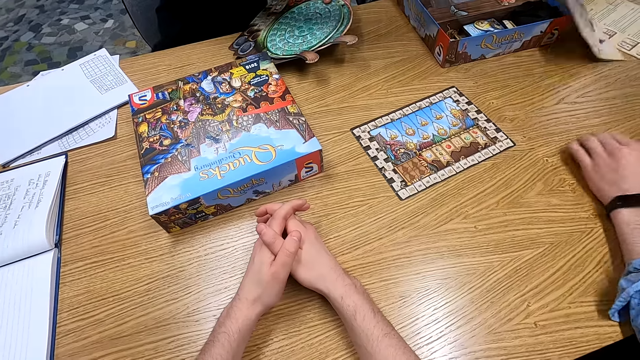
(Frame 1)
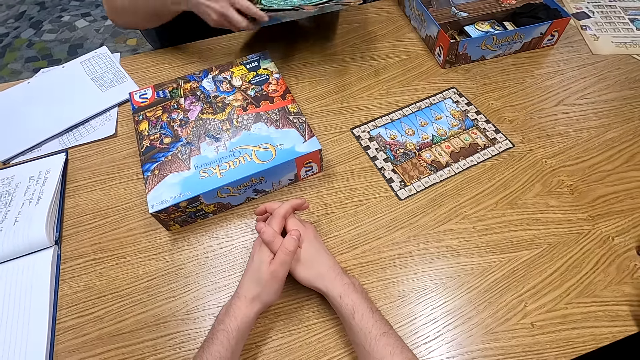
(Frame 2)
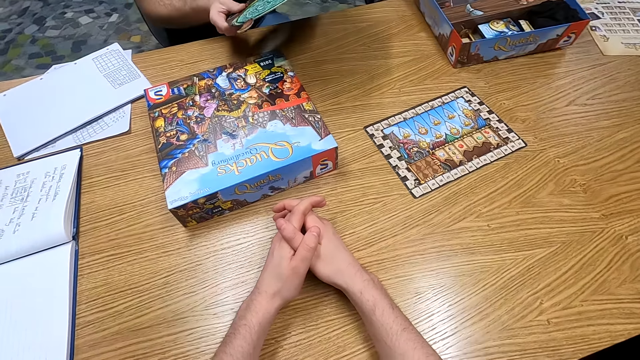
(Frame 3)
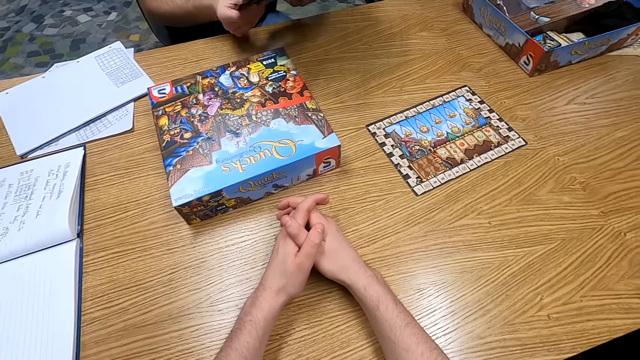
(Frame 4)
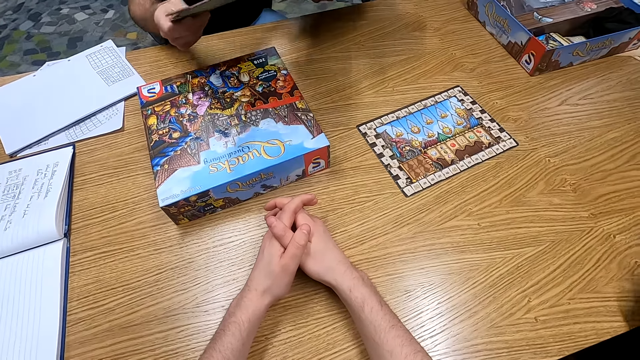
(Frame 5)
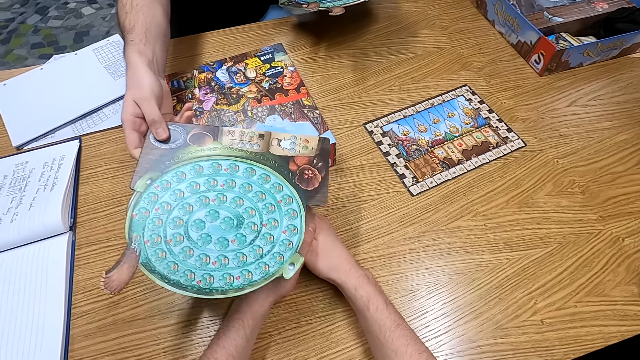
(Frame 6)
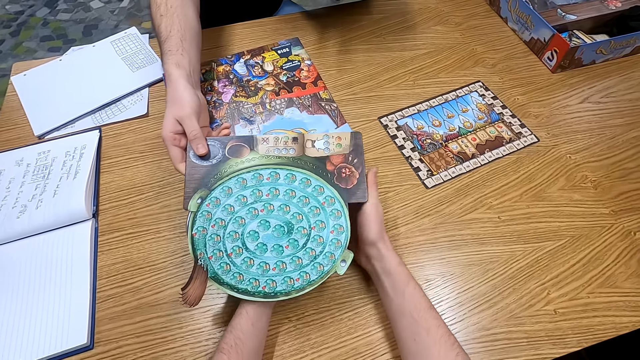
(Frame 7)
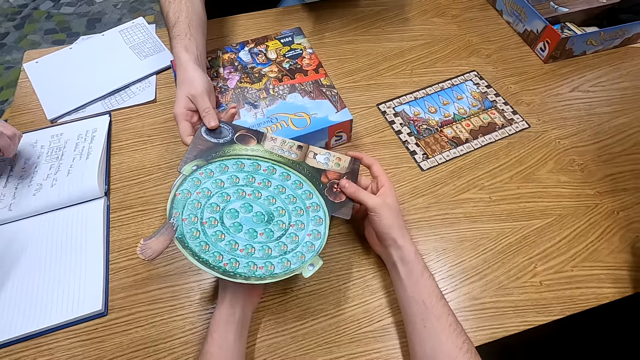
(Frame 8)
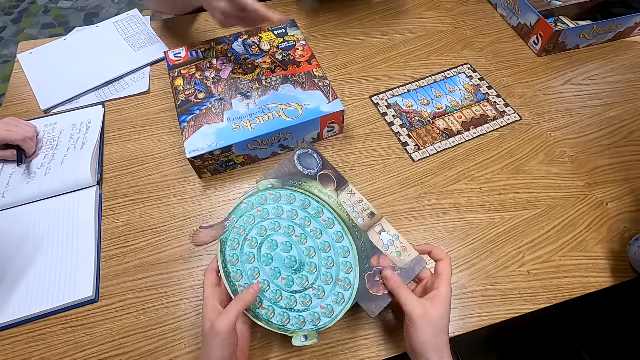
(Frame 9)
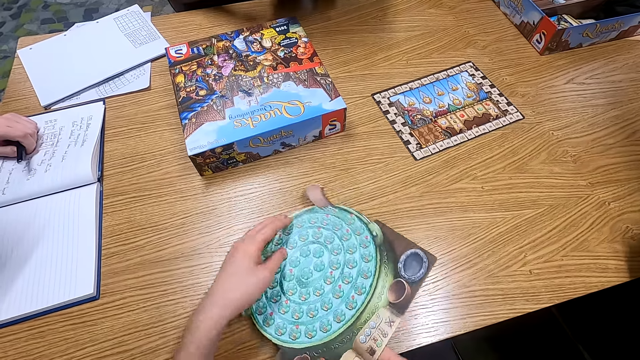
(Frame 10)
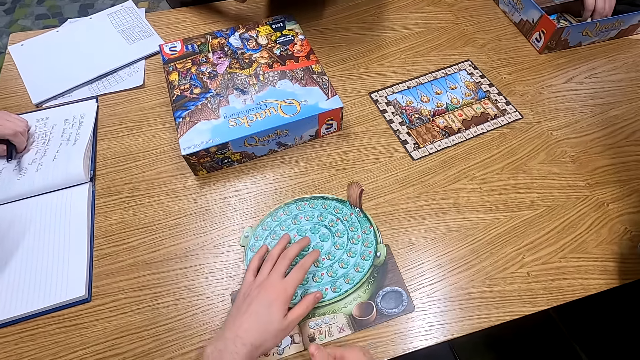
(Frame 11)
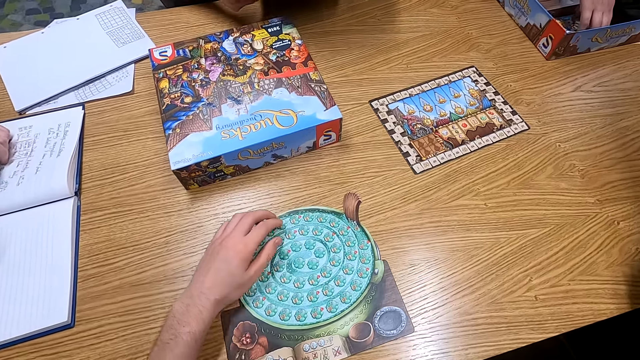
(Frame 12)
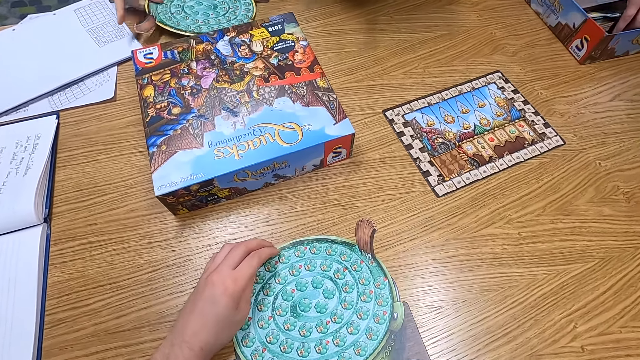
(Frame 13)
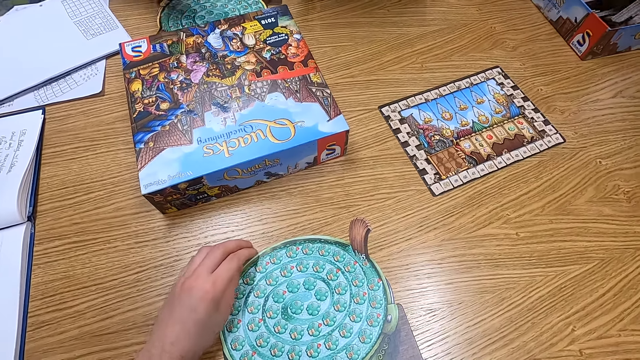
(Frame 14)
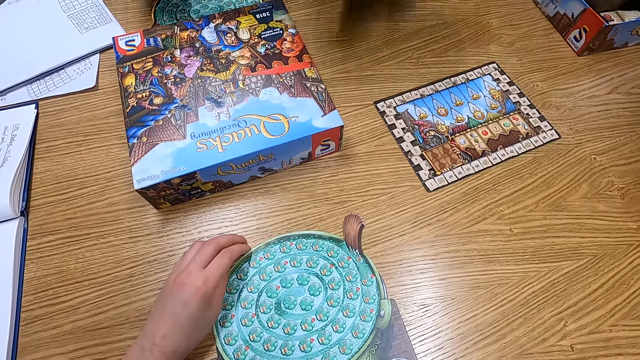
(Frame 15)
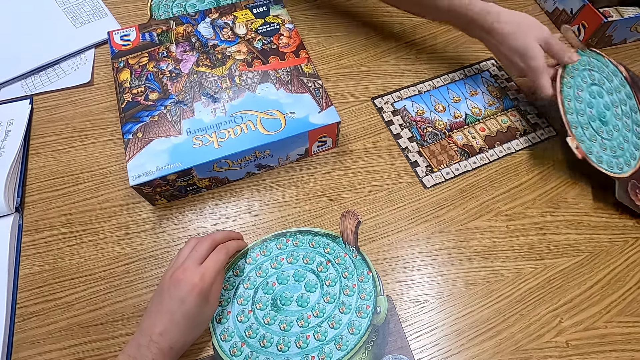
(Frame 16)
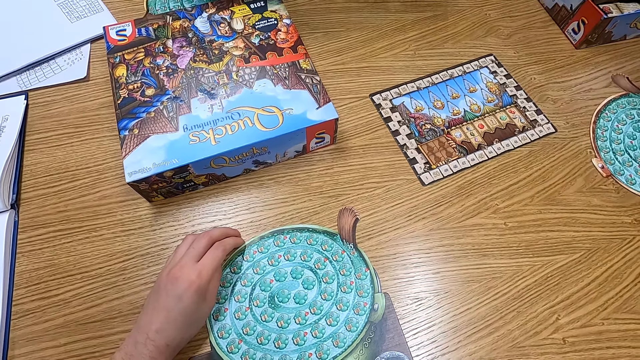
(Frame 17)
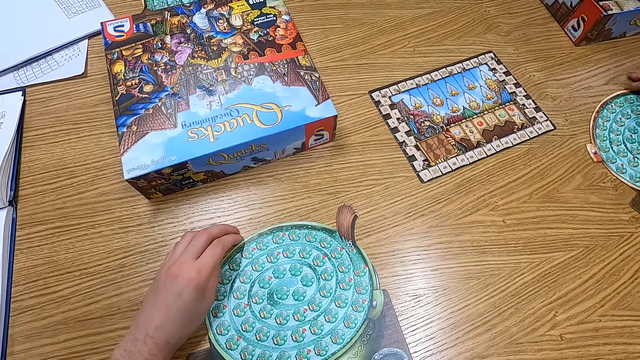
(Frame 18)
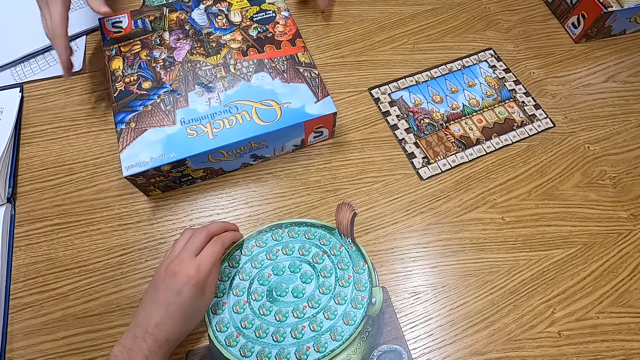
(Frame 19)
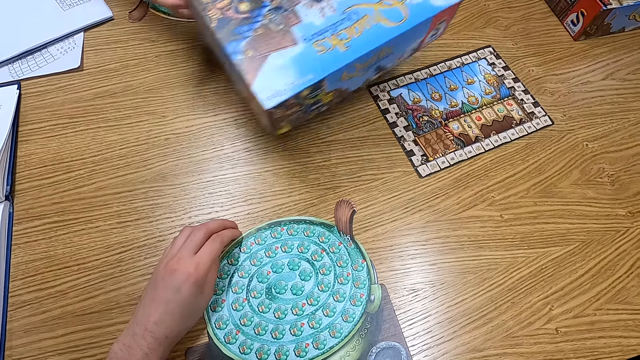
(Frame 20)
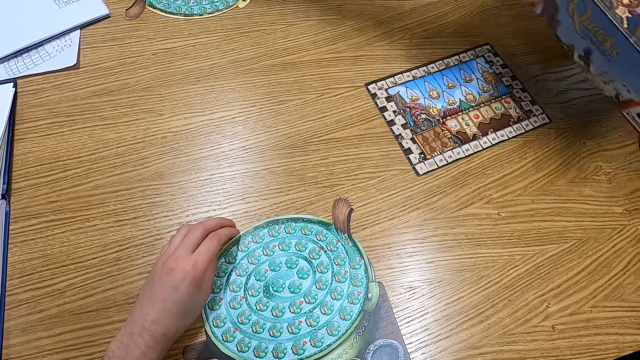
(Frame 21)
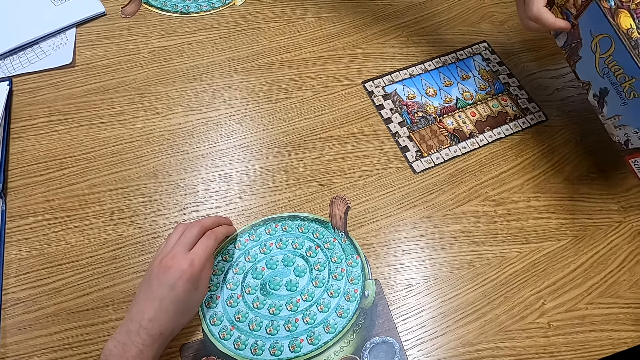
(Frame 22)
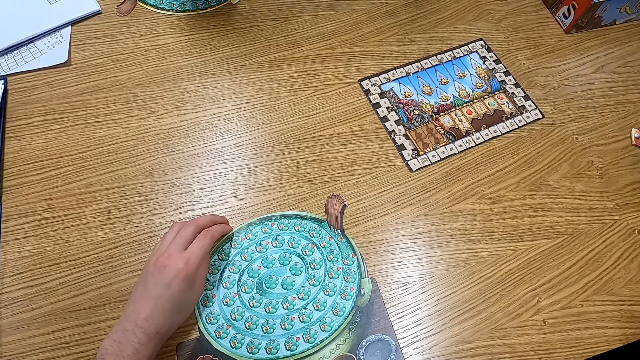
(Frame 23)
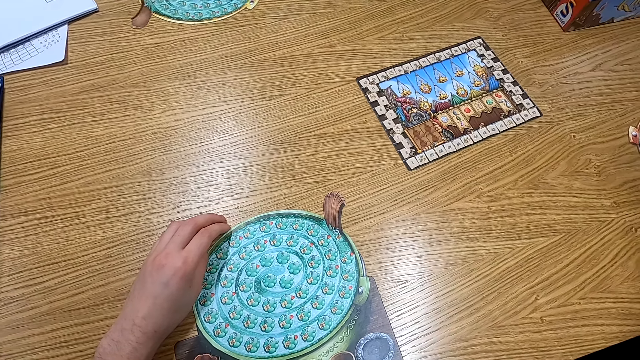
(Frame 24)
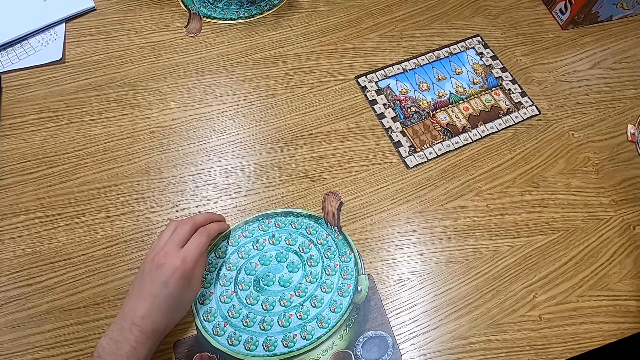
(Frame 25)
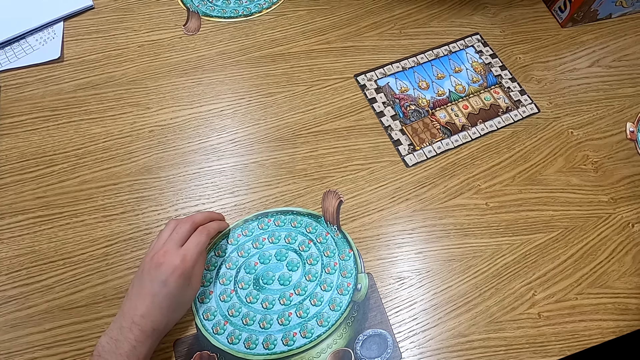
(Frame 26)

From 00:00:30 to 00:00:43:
A man puts a book on the table and holds a play tool. A woman pulls a box. Another man holds a pack on the table. The first man holds a paper and hands the camera wearer a board. The camera wearer holds the paper. A third man puts a hand on the book. The camera wearer puts the paper on the table. They turn around. The first man puts the board on the table, holds the paper on the table, and puts the board on the table again. The first man holds a box pack lid and picks up the box cover.

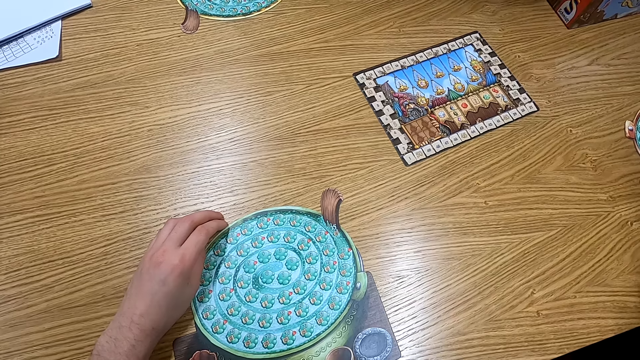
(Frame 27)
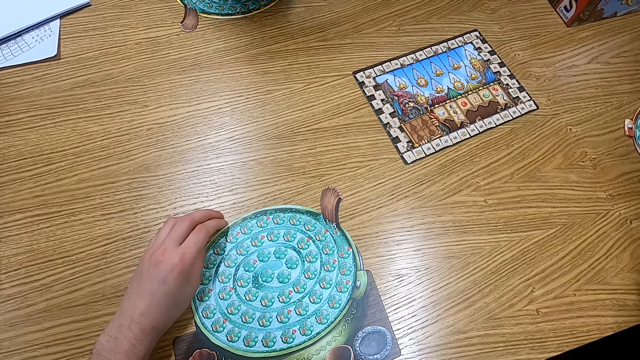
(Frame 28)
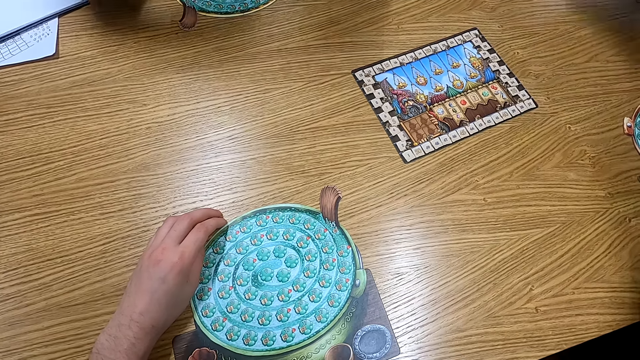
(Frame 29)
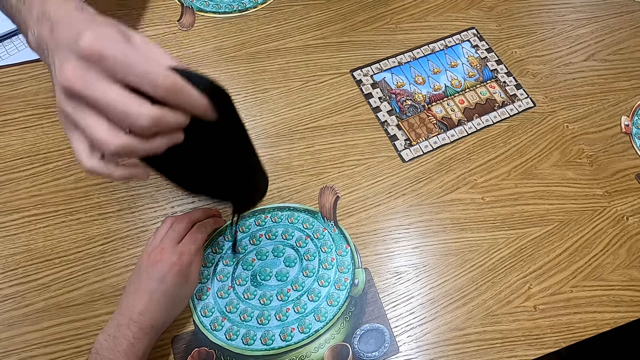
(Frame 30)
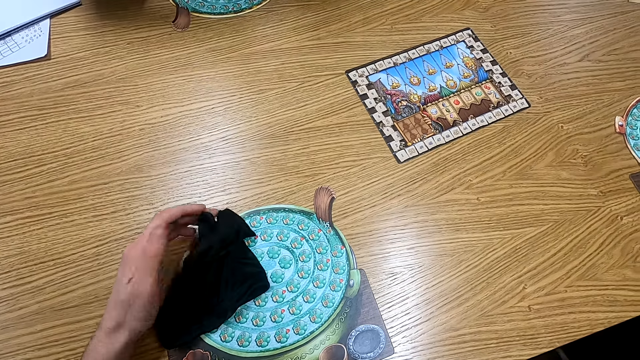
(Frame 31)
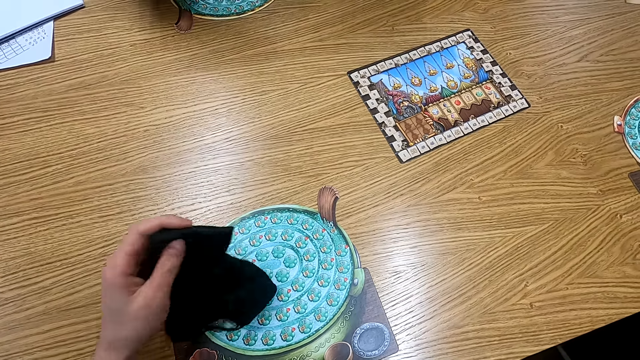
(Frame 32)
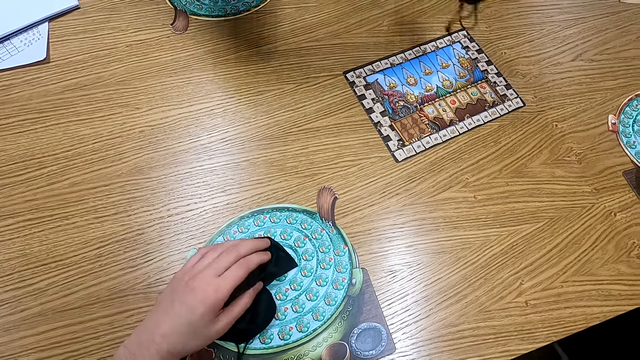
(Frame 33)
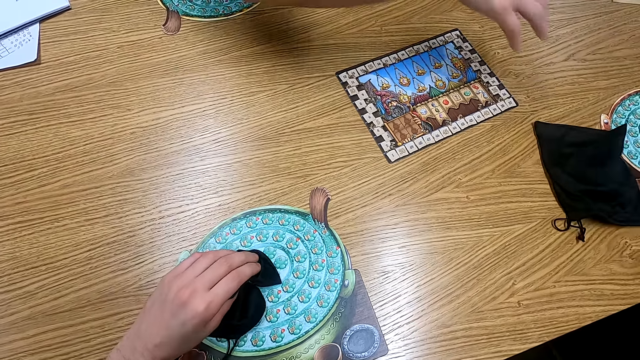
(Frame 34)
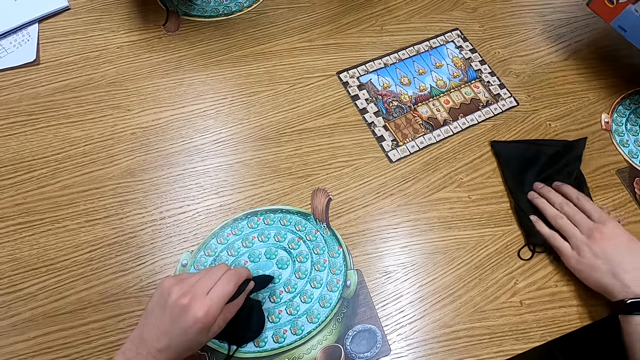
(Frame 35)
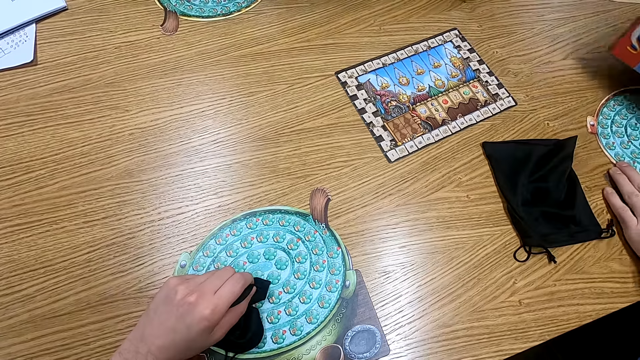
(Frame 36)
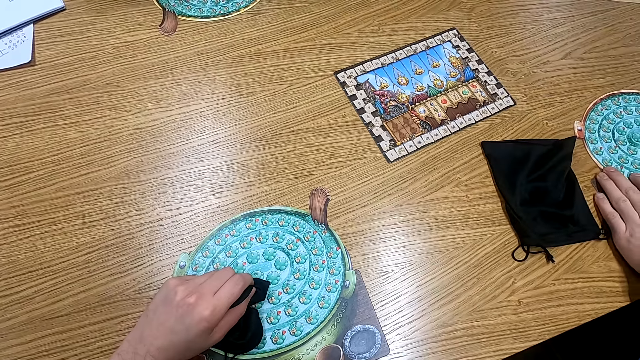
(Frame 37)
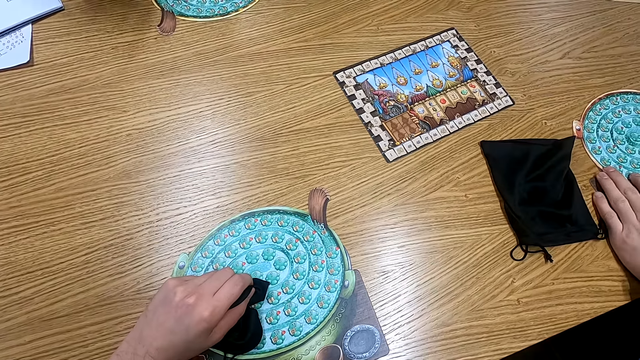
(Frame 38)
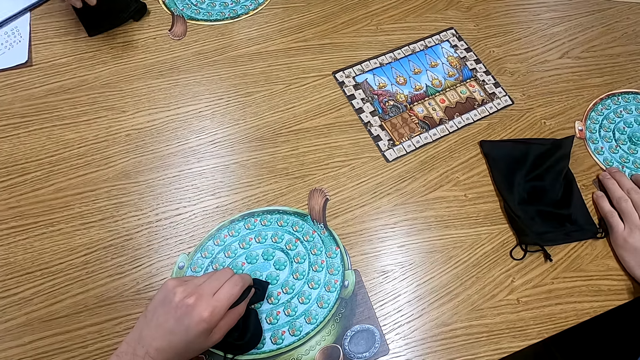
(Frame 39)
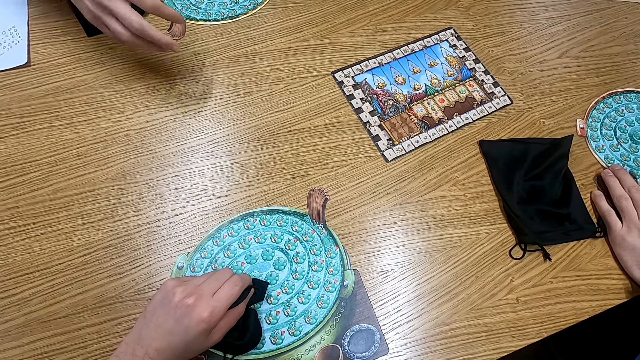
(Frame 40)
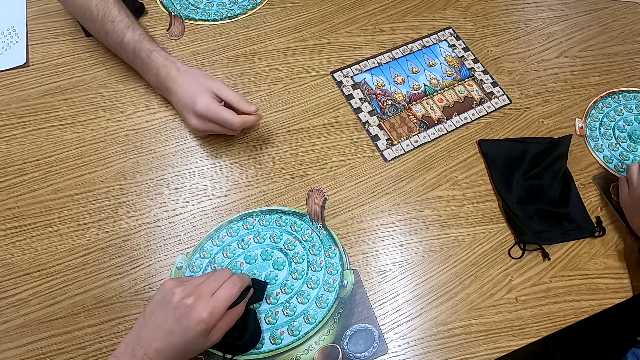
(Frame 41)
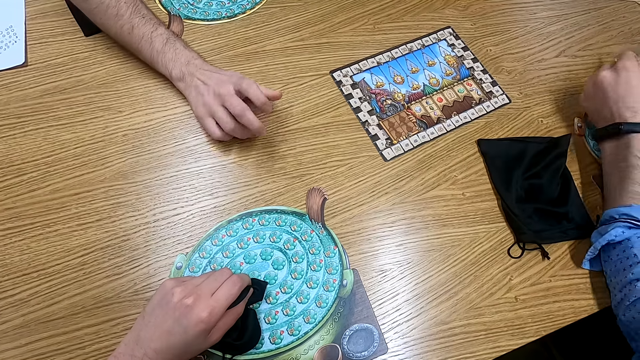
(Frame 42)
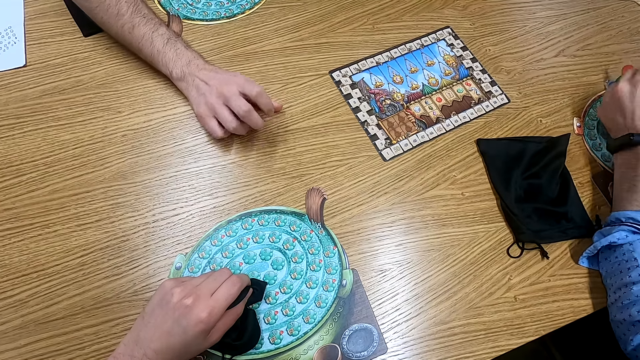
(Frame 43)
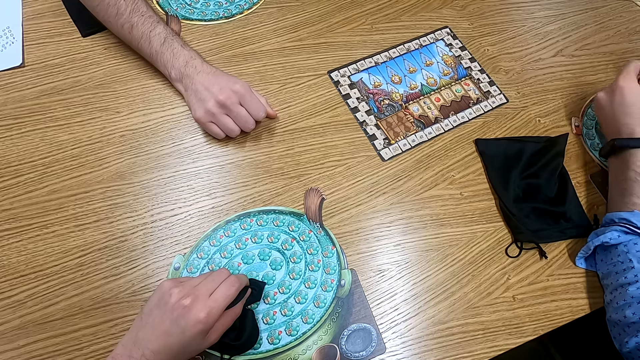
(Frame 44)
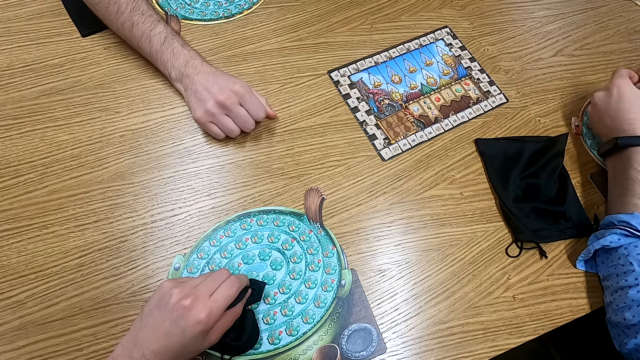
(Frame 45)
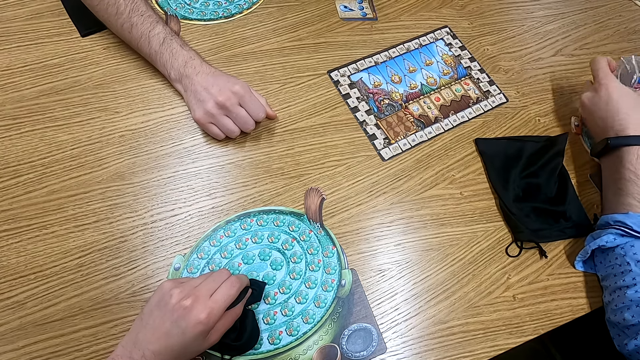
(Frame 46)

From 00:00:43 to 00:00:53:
A man drops a cloth to the camera wearer and hands the camera wearer a bag. The camera wearer holds the cloth. The man drops the cloth to the camera wearer and puts the bag on the table. Another man holds a paper on the table. The first man touches a board and stretches a hand on the table.
